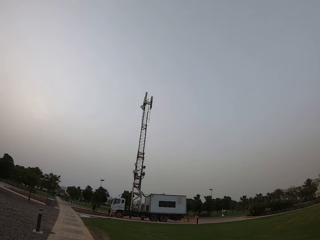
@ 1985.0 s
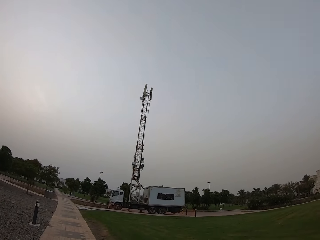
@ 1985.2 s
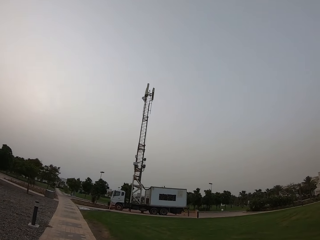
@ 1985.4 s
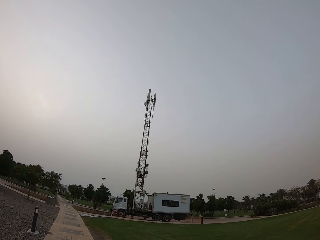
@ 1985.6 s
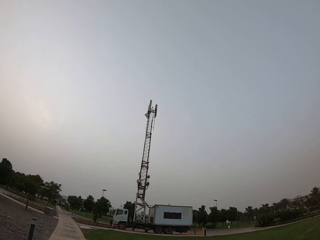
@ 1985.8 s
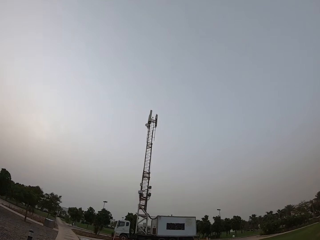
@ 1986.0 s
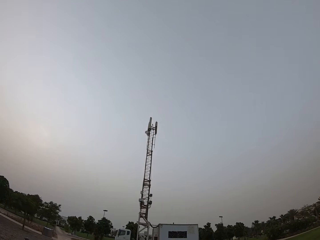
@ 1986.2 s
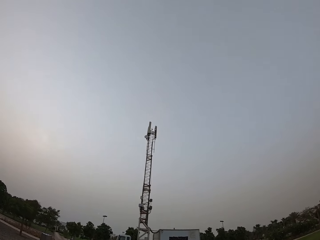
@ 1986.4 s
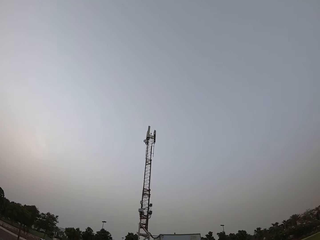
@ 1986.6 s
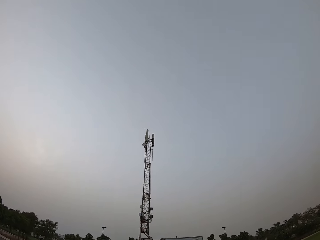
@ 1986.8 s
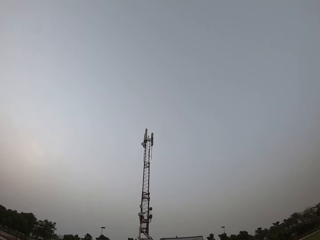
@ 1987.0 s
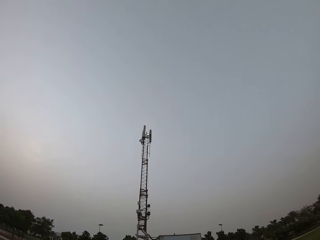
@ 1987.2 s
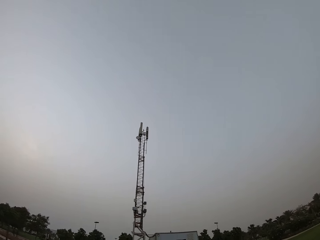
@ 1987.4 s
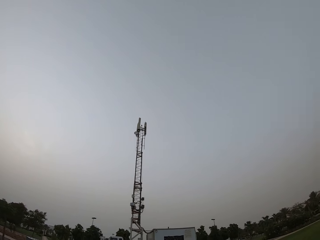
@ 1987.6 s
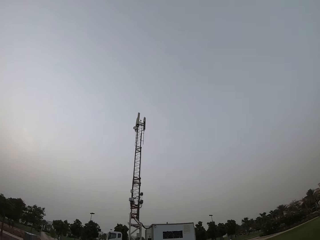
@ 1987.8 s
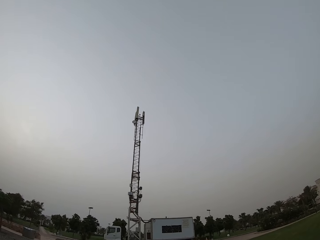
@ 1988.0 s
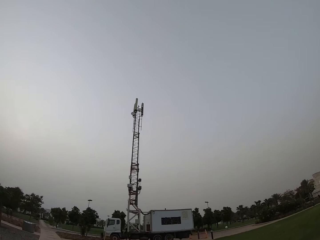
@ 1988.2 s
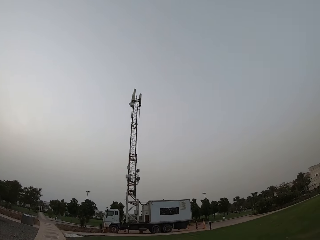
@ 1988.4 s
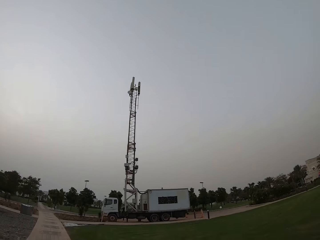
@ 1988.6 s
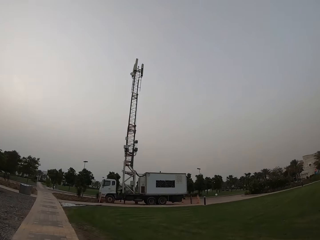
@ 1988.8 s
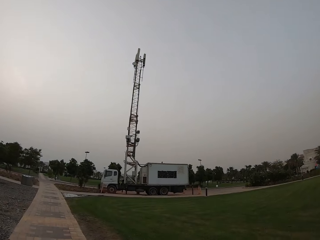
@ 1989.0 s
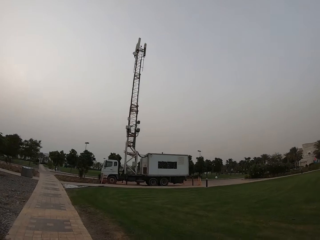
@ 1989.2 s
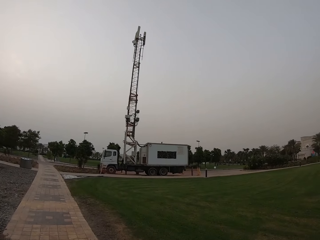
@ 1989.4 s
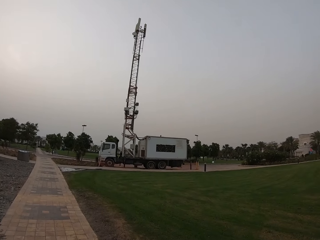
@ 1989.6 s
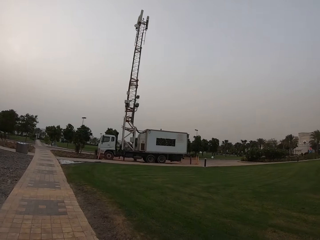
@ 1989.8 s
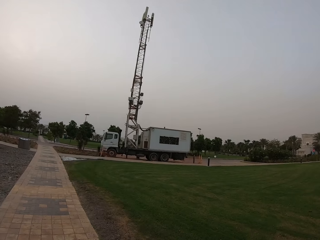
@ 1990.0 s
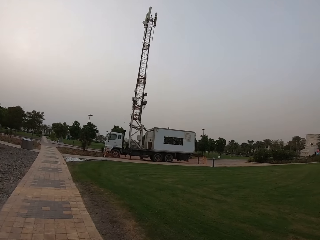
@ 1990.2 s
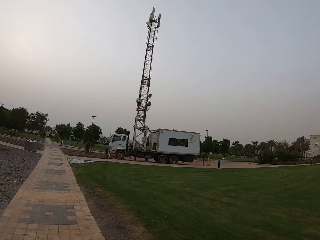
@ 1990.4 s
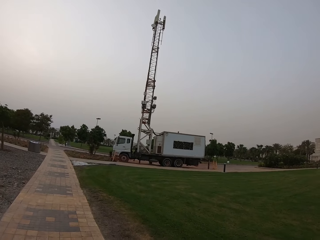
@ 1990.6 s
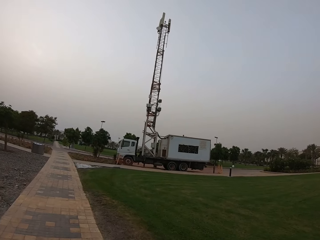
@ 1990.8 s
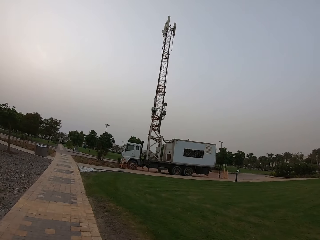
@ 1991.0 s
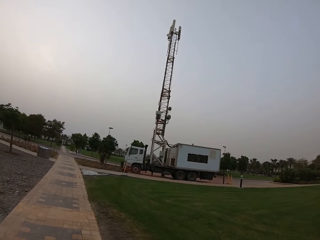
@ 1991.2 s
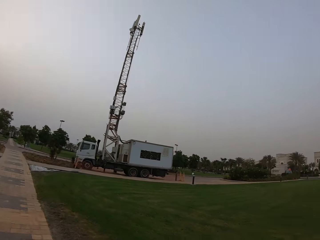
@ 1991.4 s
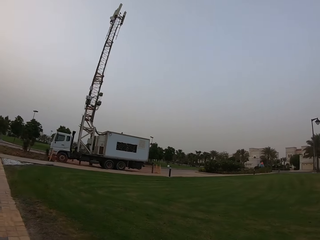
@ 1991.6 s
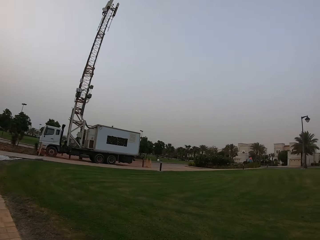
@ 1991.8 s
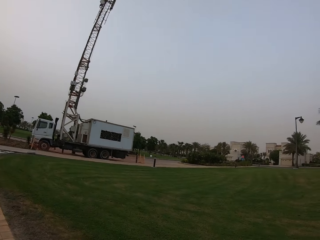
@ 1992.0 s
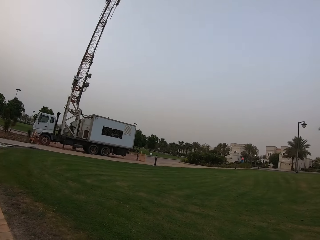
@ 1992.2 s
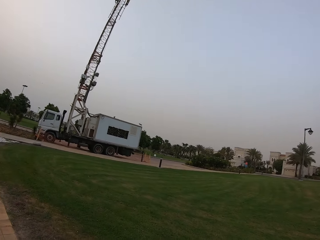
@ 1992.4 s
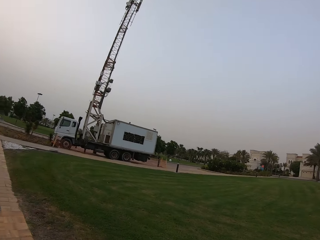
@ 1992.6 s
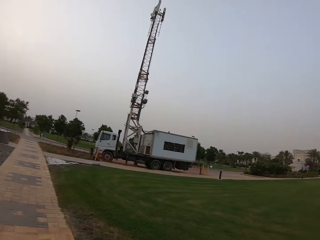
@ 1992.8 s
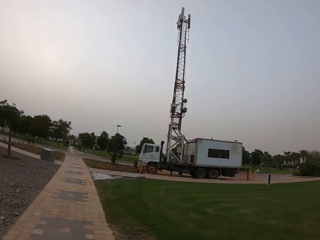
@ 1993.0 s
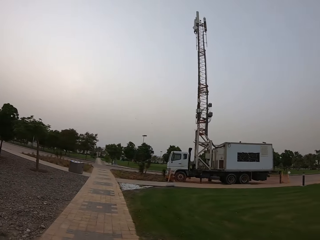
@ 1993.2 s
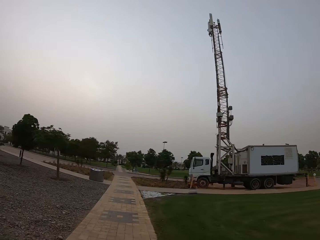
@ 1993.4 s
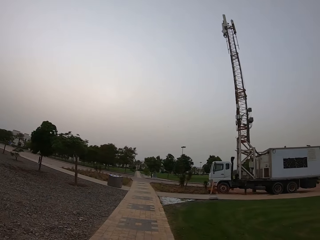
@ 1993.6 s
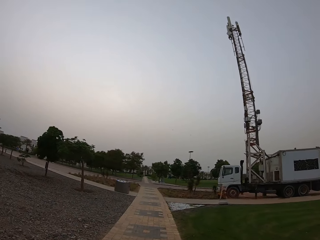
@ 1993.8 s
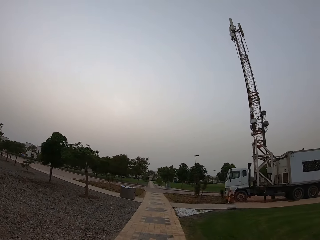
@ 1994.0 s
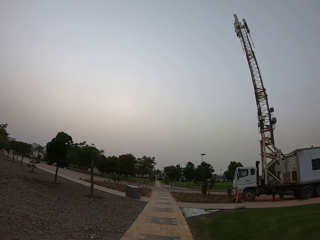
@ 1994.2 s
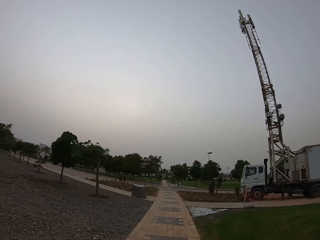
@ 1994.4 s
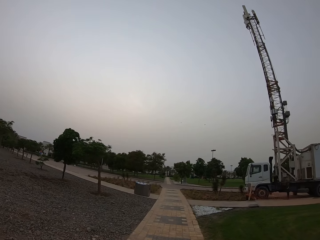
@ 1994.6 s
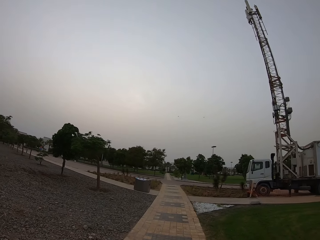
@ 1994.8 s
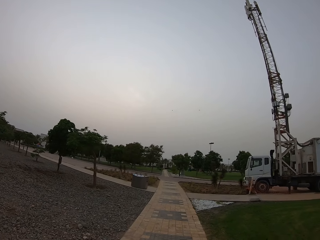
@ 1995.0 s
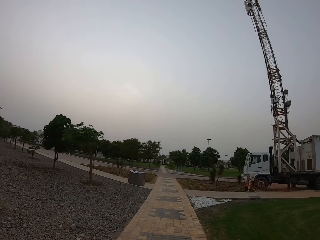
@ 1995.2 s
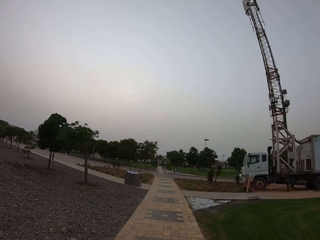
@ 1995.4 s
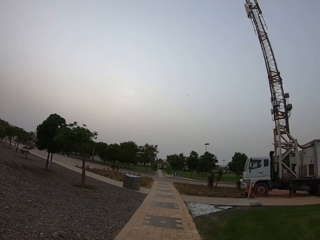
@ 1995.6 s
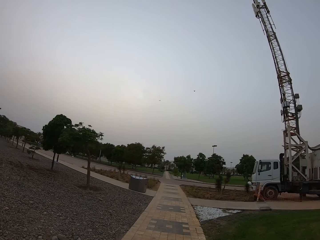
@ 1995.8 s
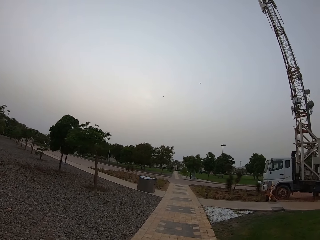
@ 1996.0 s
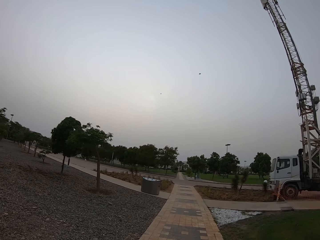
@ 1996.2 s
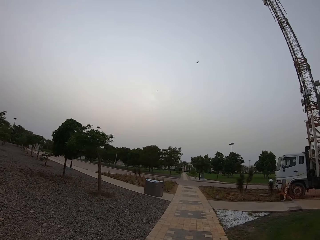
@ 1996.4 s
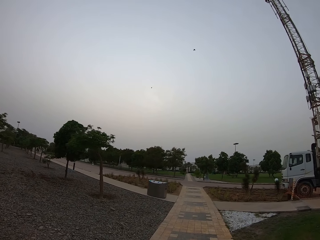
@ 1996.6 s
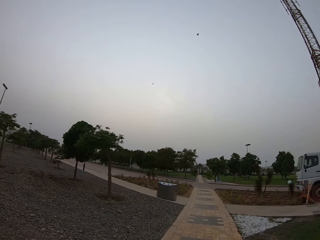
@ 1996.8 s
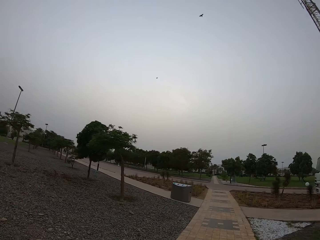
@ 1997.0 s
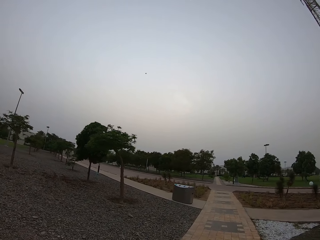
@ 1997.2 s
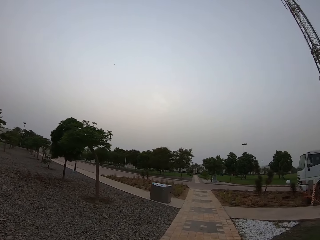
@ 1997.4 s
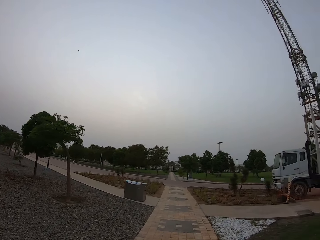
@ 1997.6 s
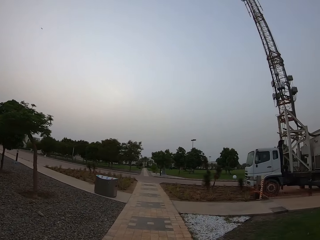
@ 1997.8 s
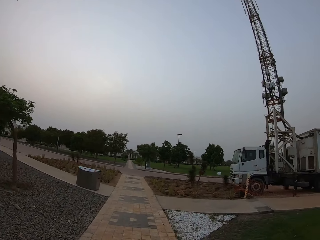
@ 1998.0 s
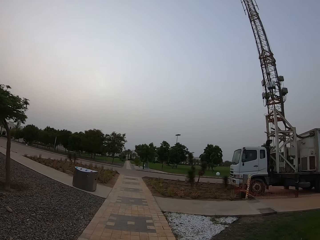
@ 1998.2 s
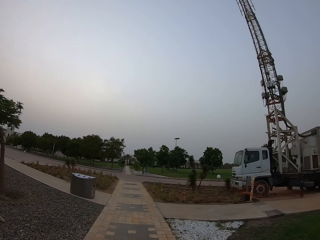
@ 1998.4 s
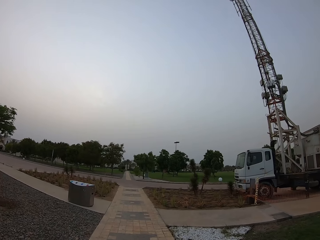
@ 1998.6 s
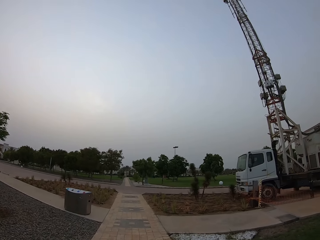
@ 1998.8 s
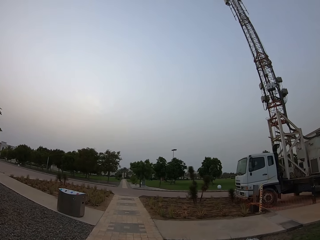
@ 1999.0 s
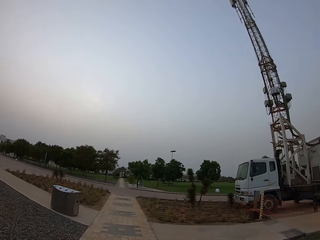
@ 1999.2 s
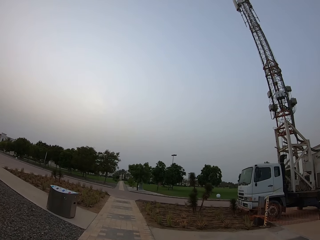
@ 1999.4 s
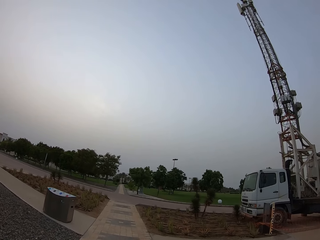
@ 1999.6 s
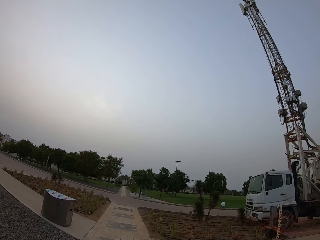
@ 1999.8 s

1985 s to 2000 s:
The camera wearer looks at the booster. They walk on the walkway. They look aside. They walk on the walkway.

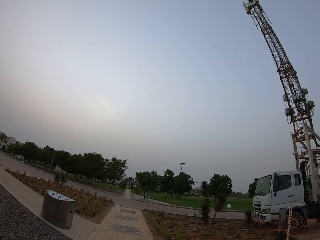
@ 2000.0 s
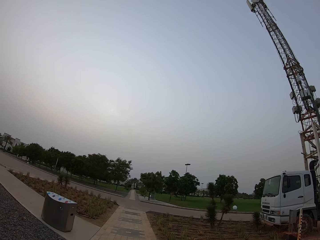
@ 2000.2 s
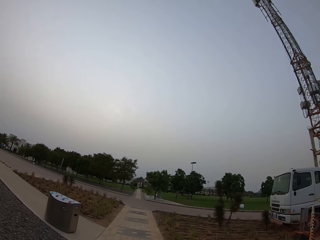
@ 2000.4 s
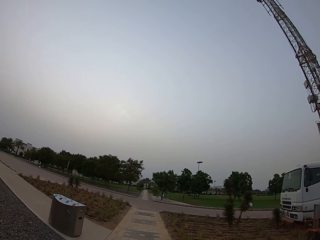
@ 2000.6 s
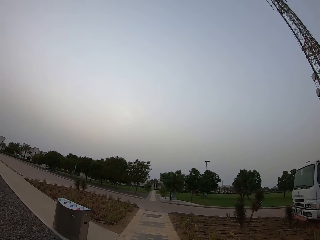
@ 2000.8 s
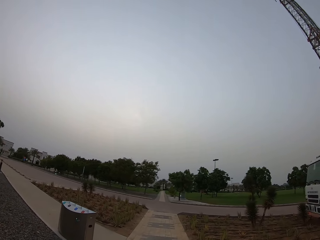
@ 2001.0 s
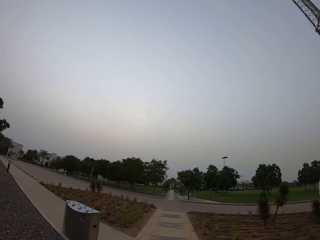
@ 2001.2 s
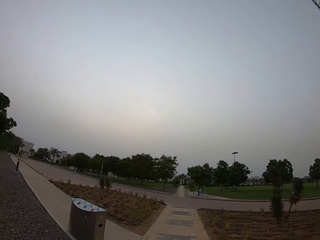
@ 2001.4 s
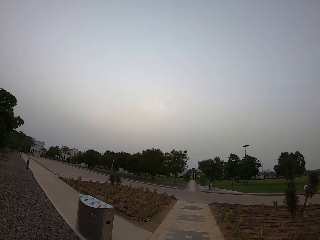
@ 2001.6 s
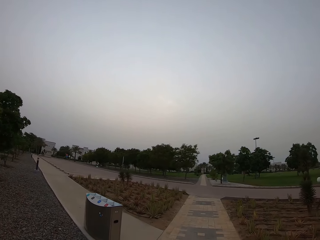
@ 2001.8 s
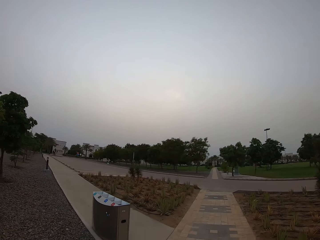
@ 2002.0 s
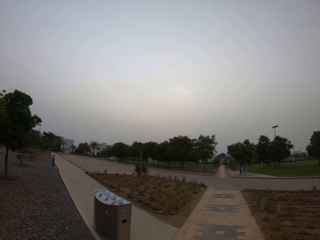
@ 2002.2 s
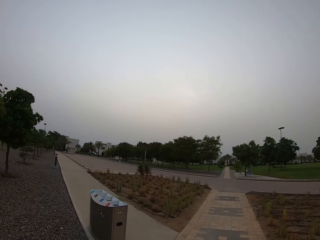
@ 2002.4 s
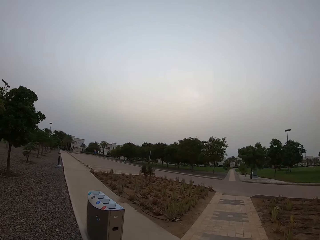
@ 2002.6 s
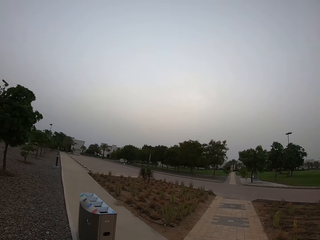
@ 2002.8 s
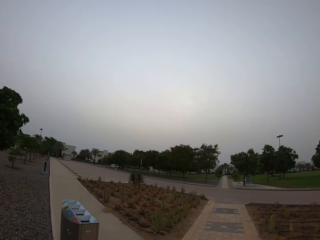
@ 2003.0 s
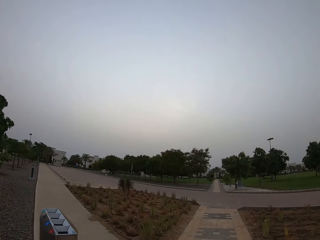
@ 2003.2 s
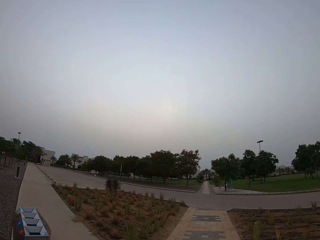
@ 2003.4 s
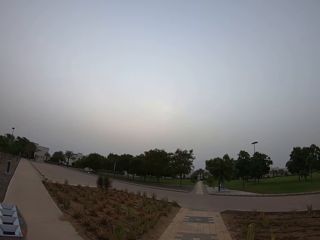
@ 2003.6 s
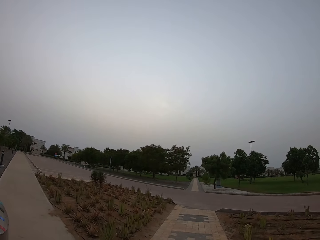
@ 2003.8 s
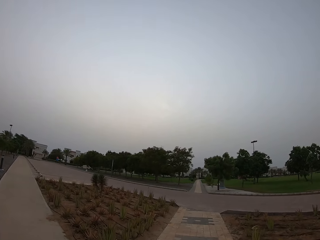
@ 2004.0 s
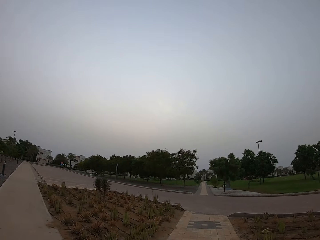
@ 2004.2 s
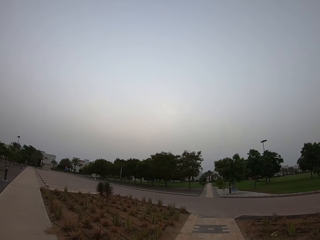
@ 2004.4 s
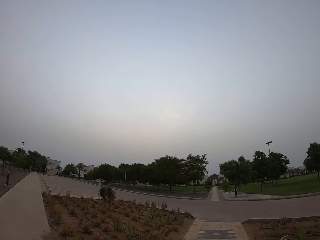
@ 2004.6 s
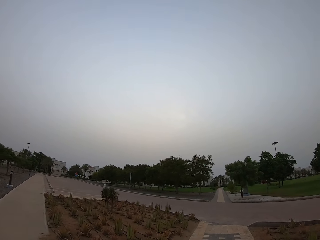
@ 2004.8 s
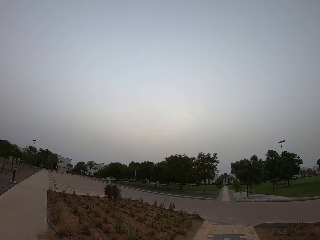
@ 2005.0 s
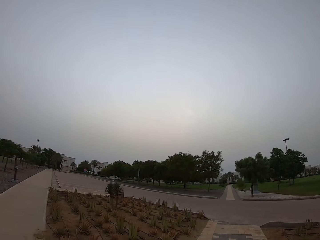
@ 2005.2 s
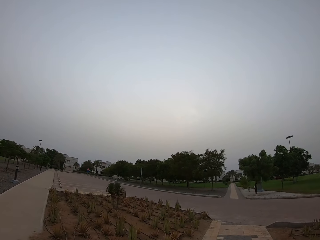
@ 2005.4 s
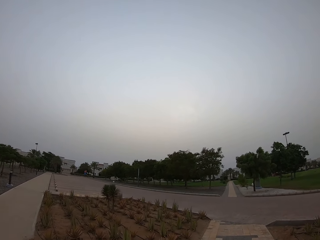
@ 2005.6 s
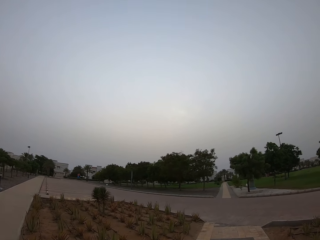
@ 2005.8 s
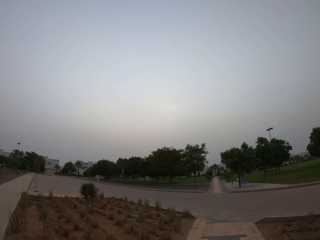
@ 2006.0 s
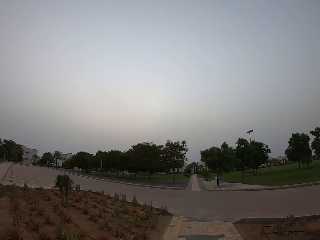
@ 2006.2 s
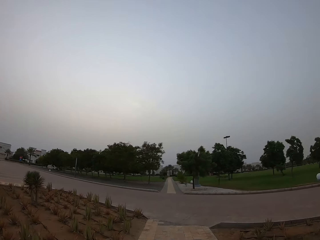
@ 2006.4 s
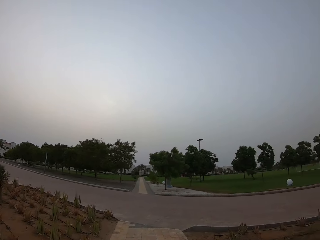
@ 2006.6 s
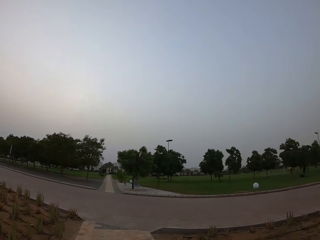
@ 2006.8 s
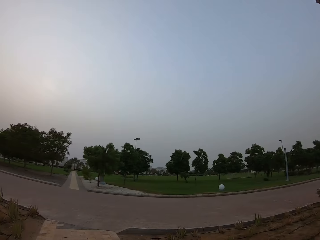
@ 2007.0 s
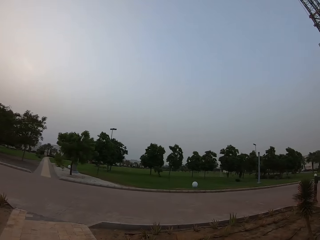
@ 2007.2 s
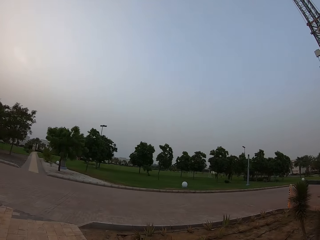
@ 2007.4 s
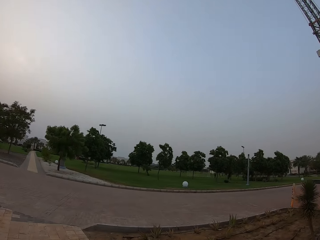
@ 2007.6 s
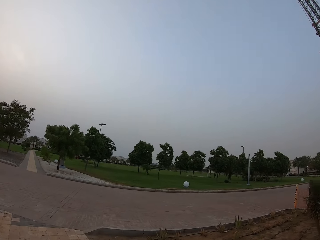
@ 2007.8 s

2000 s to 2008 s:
The camera wearer walks towards the road.
